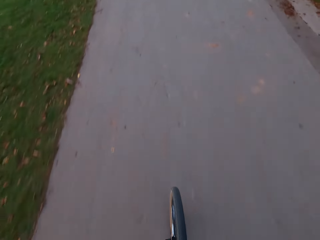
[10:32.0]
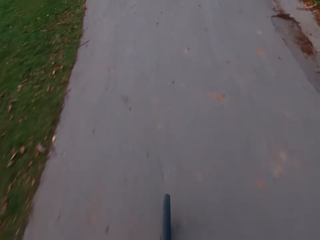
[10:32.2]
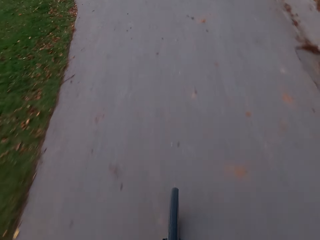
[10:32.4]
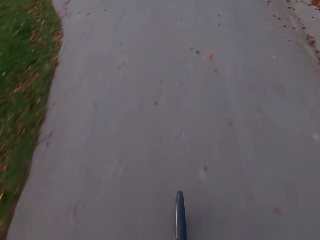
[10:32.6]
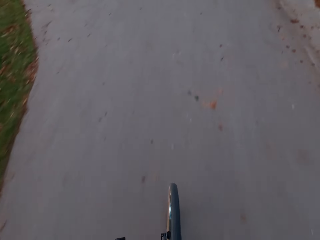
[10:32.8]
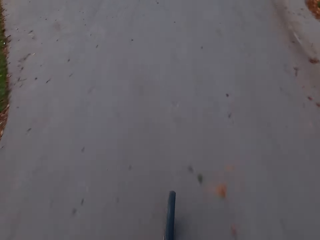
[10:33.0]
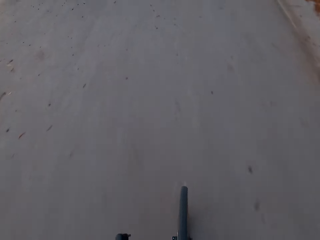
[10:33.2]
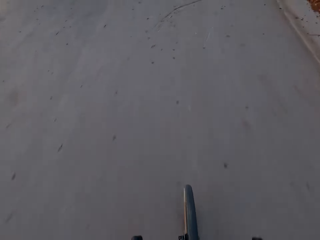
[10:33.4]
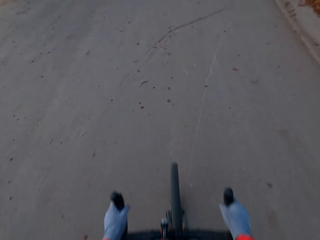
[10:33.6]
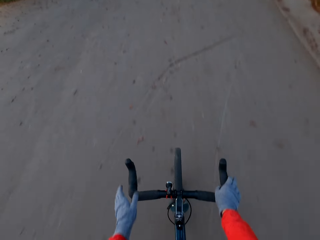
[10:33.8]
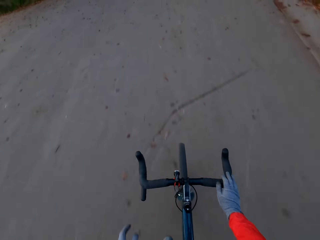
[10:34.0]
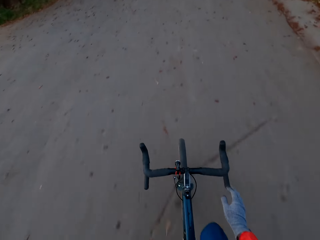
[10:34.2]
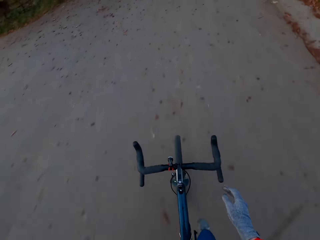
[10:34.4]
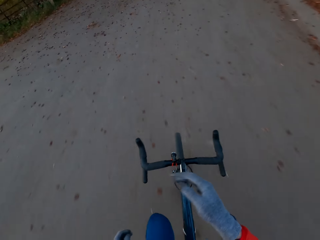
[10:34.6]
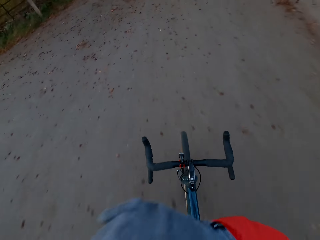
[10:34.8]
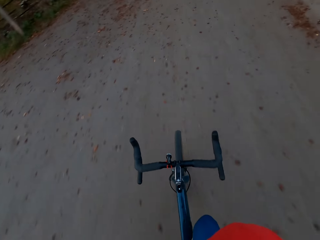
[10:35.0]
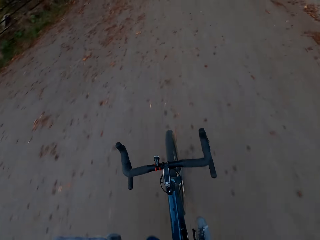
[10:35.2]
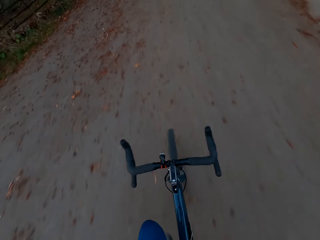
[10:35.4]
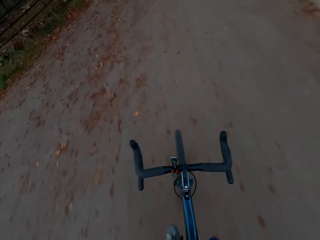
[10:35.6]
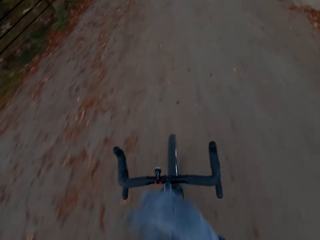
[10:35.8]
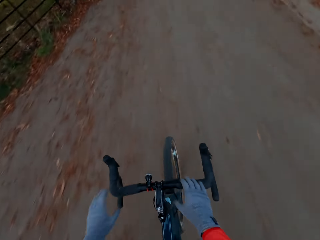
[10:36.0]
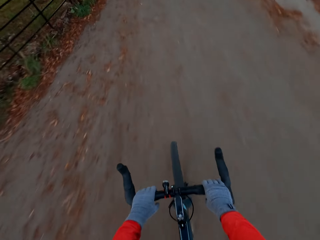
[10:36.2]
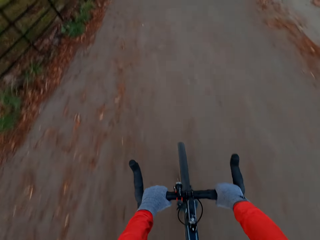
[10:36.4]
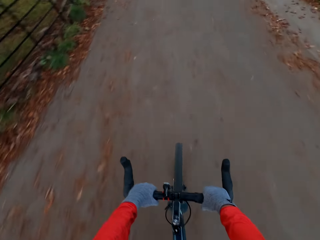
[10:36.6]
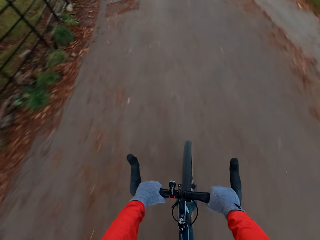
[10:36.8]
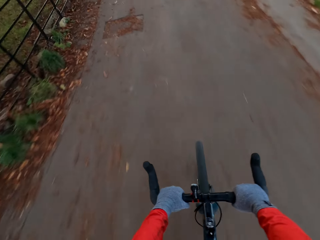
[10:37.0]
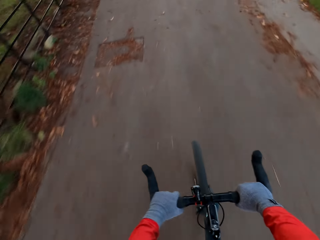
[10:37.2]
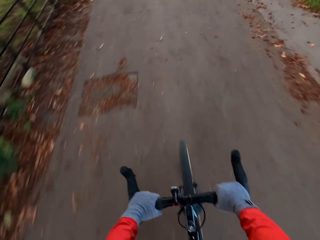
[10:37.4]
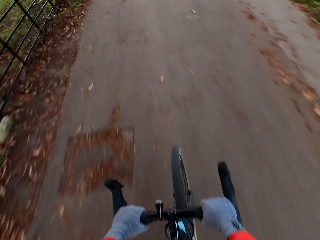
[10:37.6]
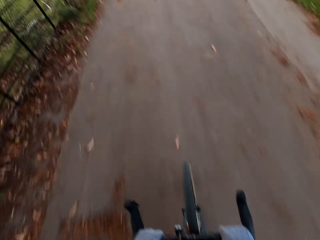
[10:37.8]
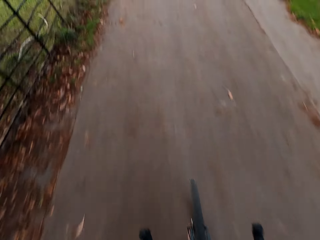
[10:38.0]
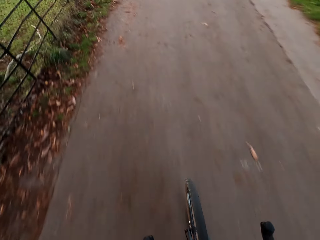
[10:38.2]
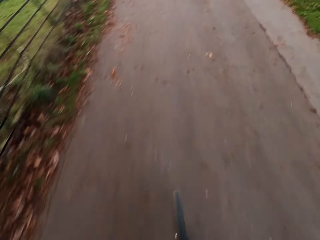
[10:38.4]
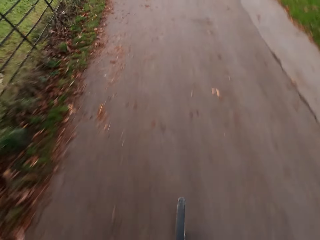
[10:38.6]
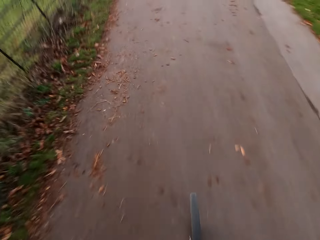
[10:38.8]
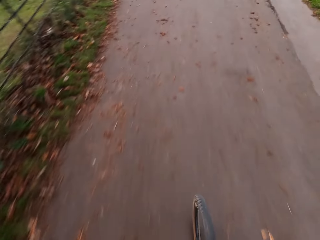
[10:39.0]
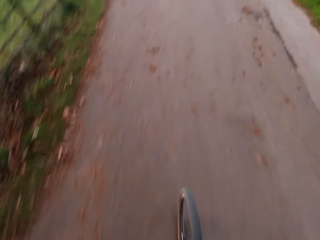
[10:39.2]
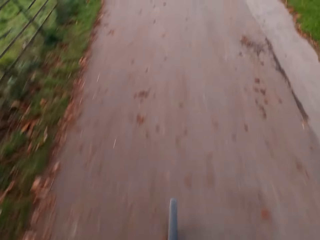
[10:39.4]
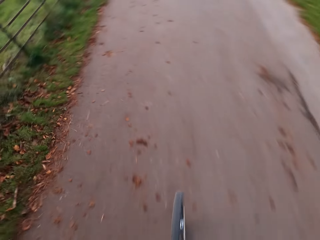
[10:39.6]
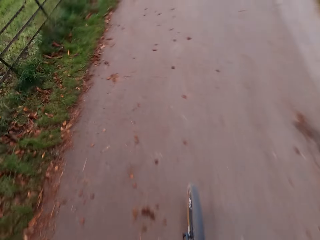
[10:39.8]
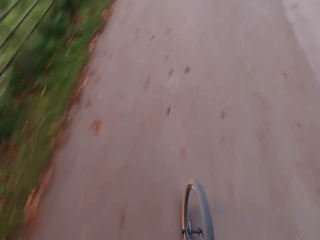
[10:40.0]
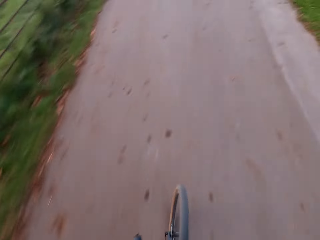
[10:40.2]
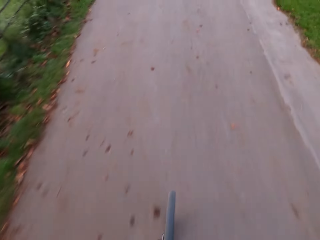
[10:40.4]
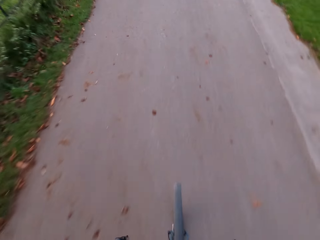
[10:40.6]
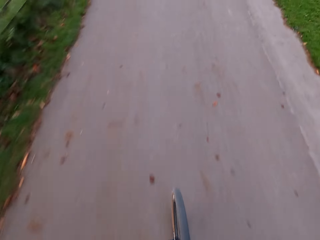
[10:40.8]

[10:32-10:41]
The camera wearer releases his hands from the bicycle handle. He touches his face with his hands. He rides the bicycle on the road with his hands.

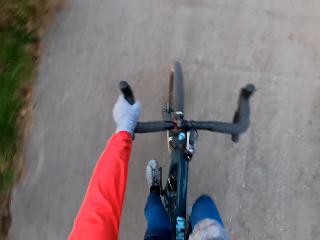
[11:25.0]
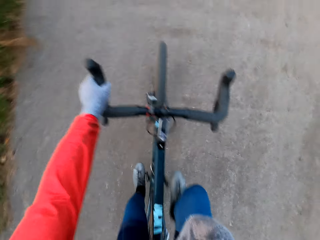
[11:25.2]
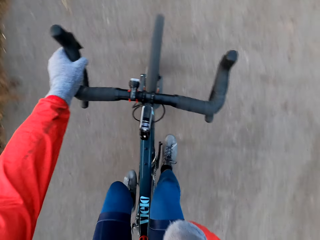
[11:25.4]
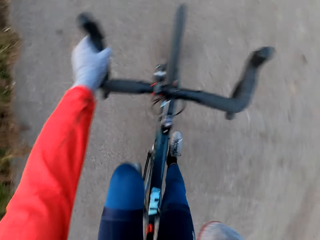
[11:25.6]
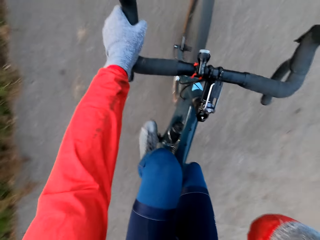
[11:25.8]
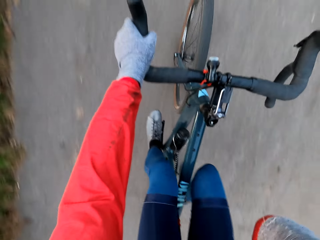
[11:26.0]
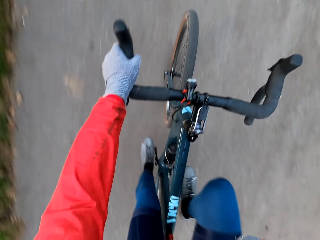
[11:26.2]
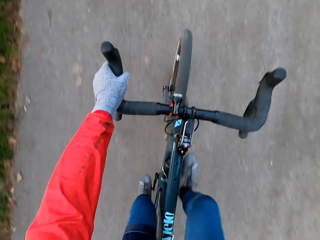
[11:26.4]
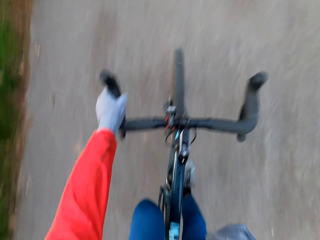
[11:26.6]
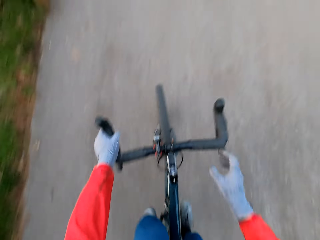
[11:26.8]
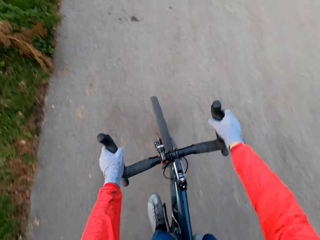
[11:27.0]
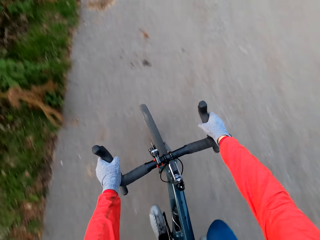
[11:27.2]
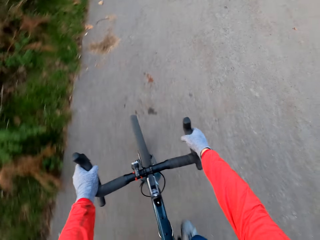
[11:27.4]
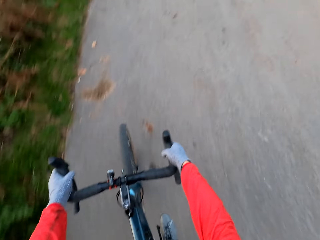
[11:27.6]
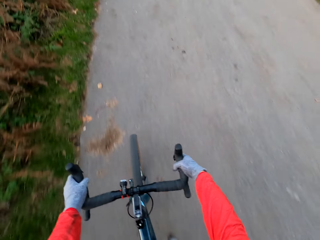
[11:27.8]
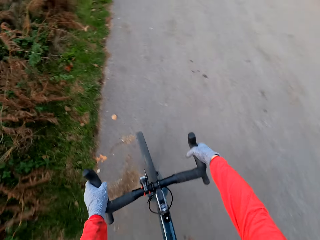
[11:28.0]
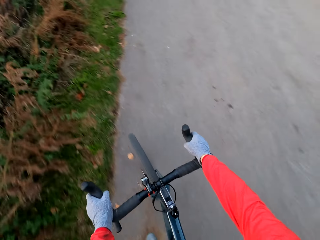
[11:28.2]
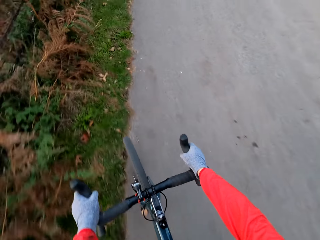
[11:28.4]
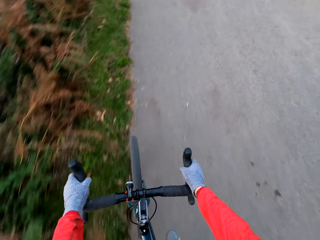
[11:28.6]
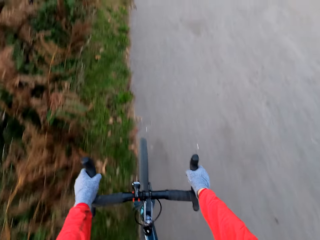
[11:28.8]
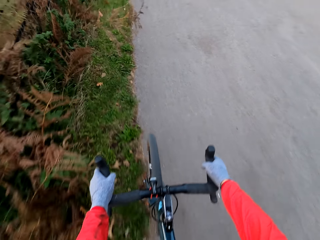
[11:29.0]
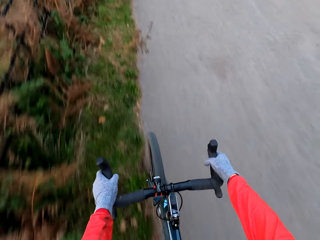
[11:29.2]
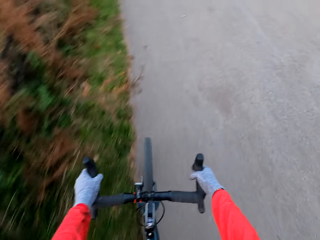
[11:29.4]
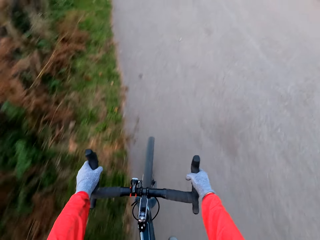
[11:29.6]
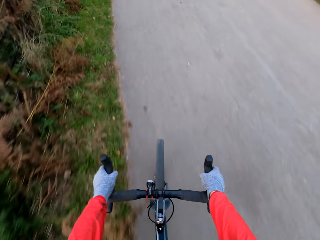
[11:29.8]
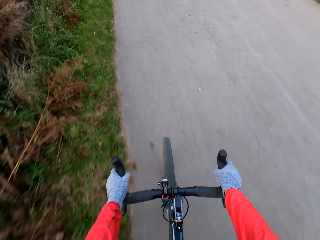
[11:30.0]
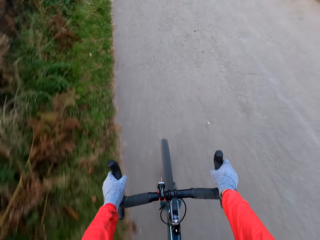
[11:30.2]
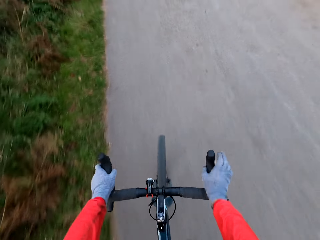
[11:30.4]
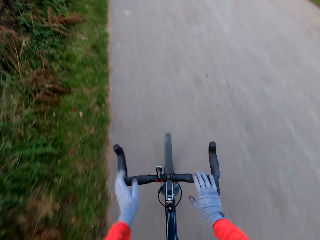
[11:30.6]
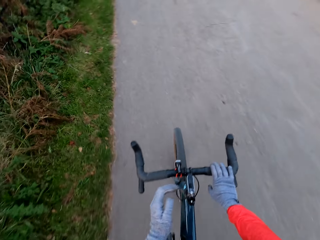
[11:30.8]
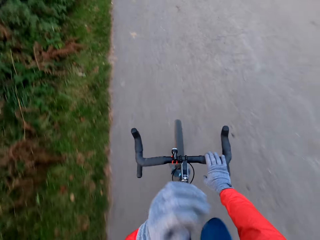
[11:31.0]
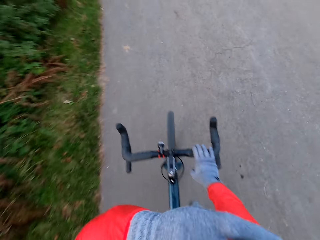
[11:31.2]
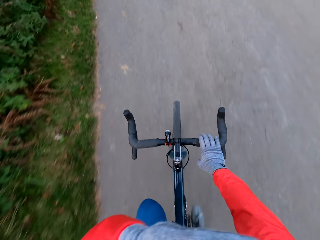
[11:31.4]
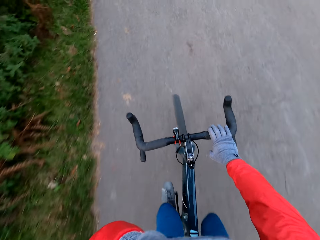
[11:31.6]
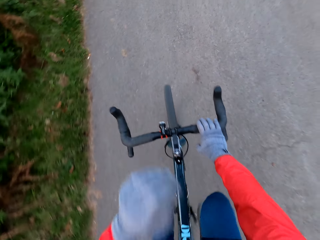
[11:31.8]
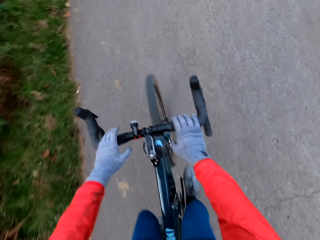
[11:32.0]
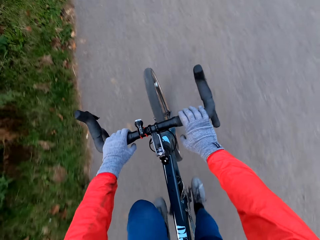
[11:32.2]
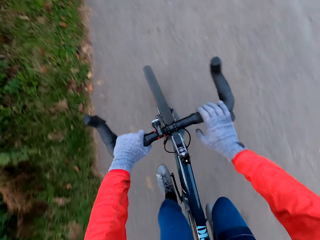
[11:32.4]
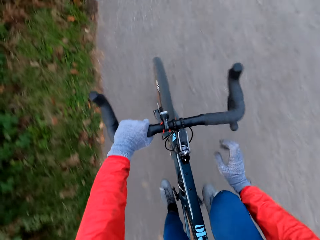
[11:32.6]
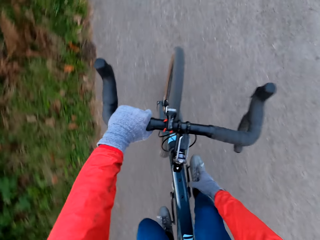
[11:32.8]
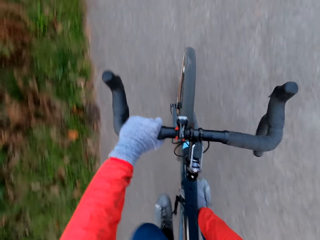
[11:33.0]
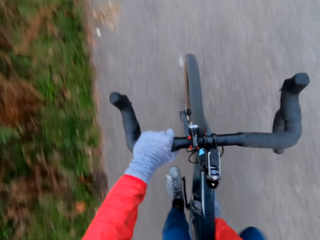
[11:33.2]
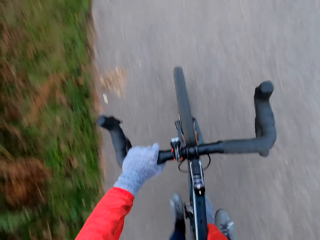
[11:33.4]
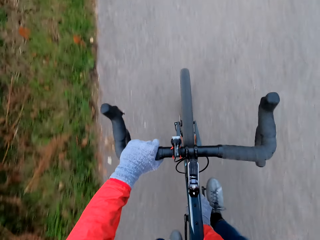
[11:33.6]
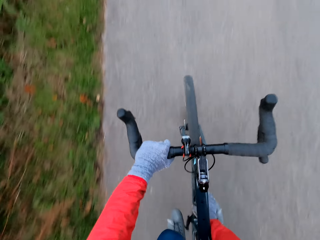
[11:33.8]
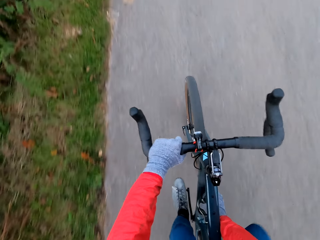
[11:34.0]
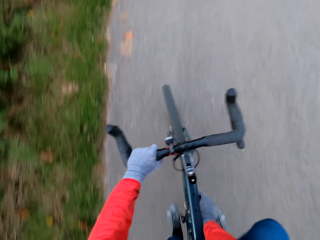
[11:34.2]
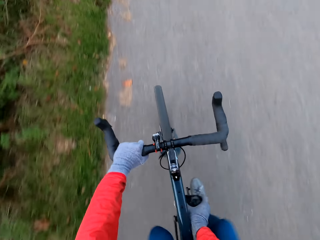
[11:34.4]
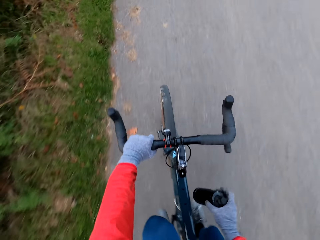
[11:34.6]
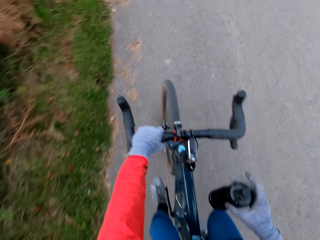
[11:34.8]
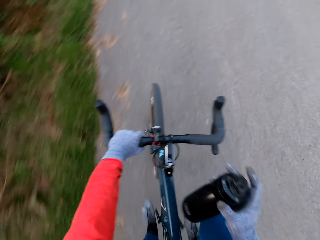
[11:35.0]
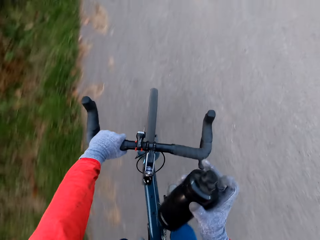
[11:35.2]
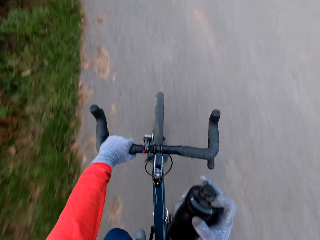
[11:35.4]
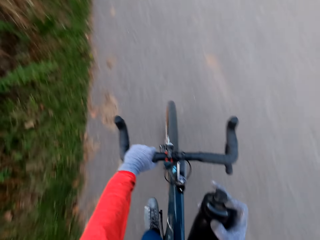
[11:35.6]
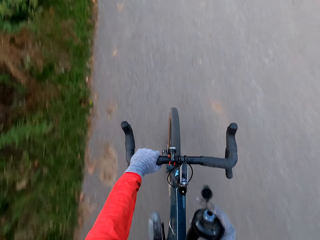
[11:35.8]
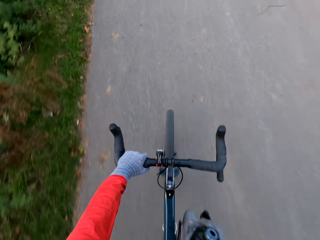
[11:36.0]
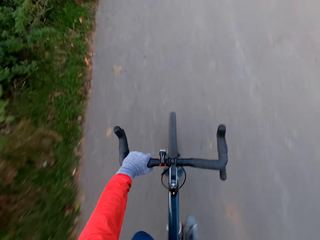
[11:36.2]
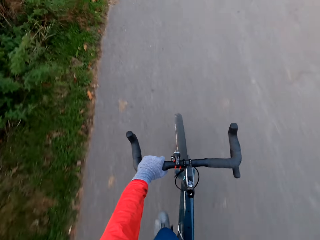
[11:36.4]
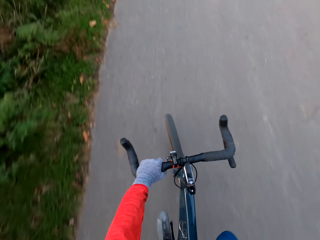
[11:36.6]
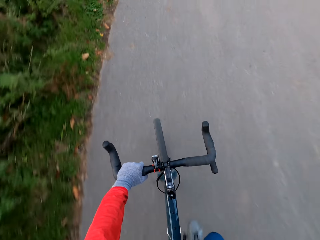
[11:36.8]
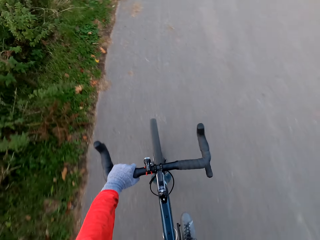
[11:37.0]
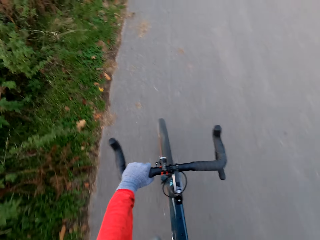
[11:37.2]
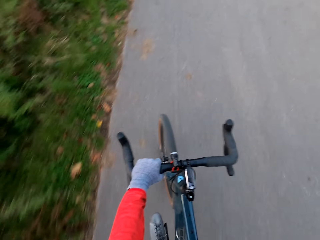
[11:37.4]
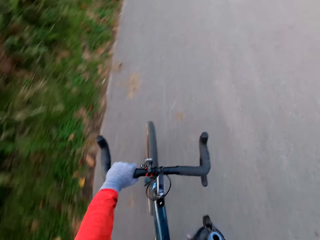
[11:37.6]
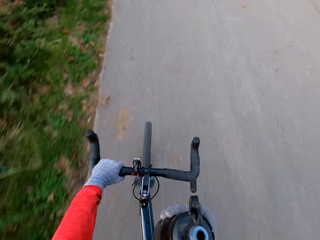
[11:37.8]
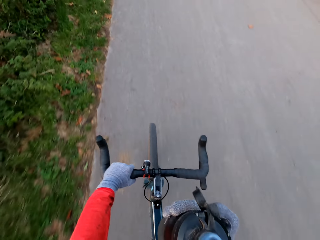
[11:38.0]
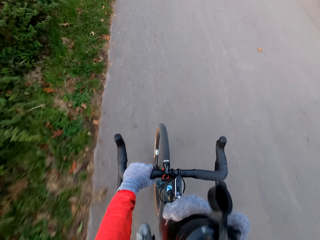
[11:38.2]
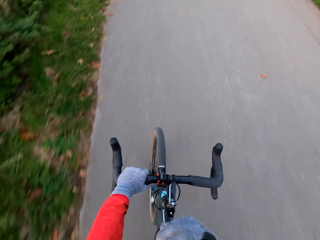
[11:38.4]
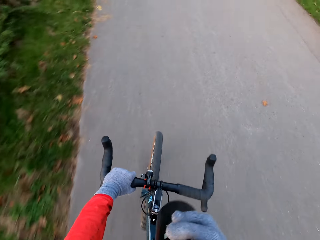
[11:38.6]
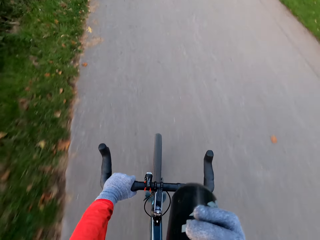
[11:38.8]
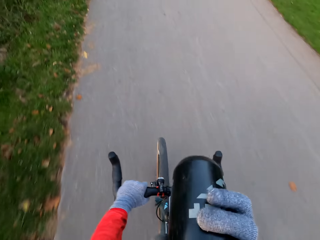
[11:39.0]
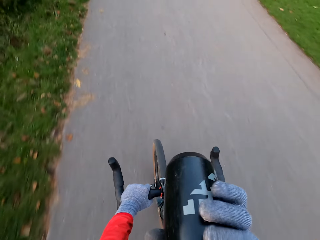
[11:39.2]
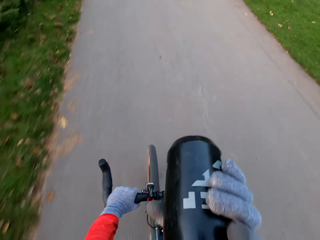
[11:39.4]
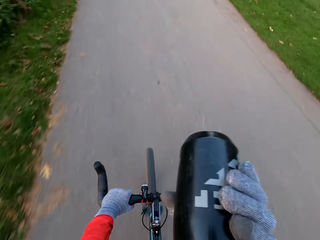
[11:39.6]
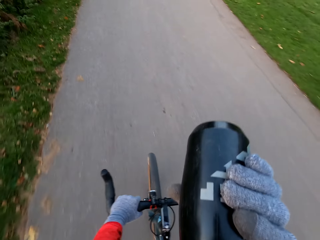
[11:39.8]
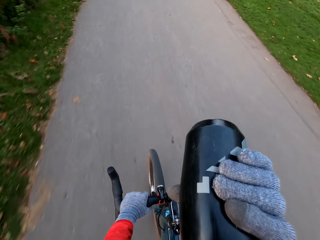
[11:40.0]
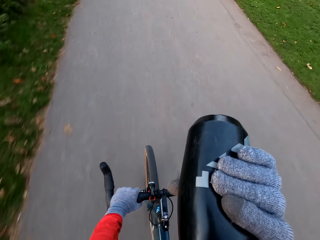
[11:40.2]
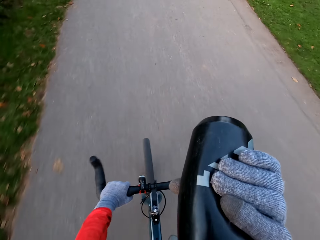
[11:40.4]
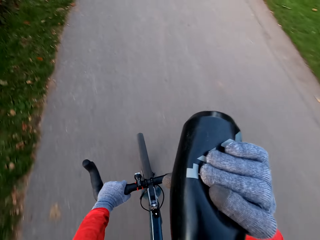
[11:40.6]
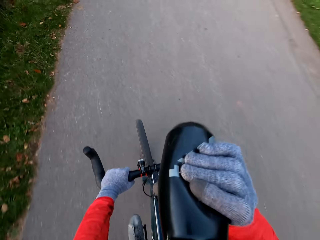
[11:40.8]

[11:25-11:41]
The camera wearer rides a bicycle on the road with his hands. He rides the bicycle on the road with his right hand. He rides the bicycle on the road with his hands. He picks up a water bottle from the bicycle frame with his right hand. He drinks water from the water bottle in his right hand.
